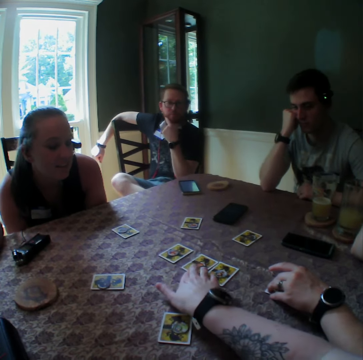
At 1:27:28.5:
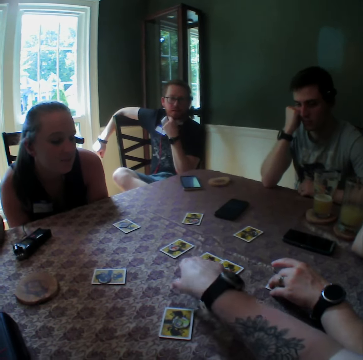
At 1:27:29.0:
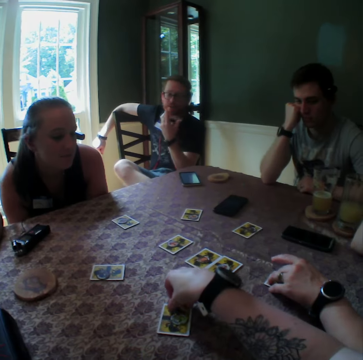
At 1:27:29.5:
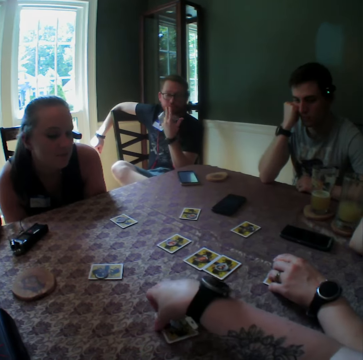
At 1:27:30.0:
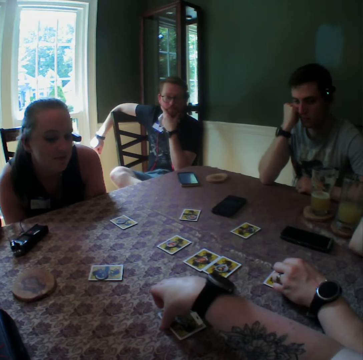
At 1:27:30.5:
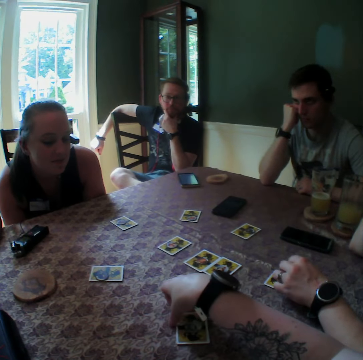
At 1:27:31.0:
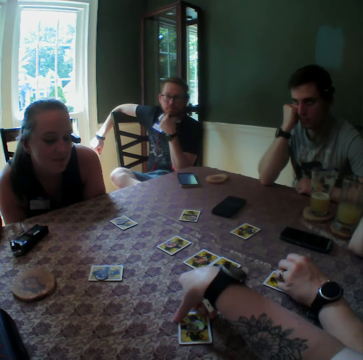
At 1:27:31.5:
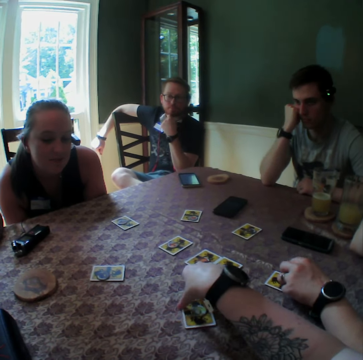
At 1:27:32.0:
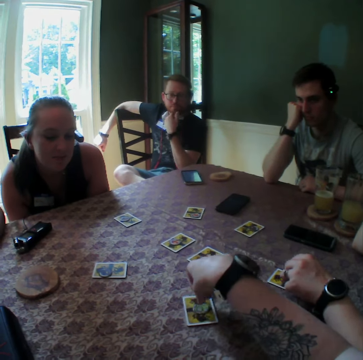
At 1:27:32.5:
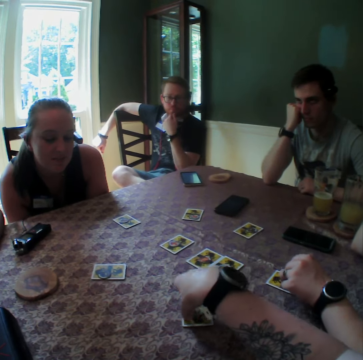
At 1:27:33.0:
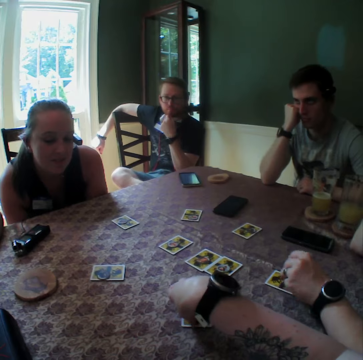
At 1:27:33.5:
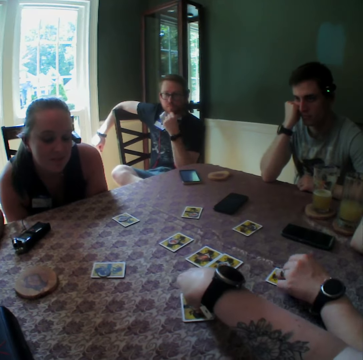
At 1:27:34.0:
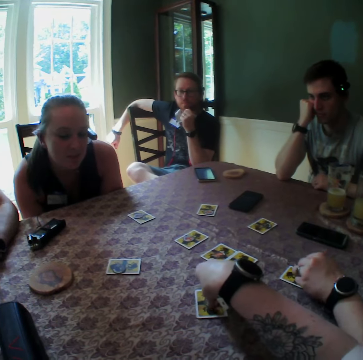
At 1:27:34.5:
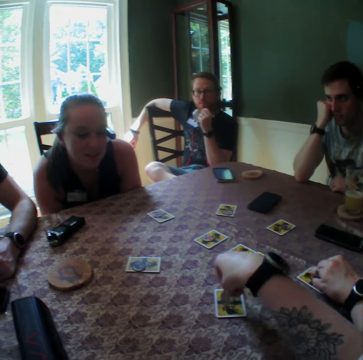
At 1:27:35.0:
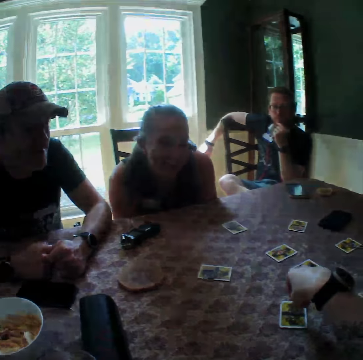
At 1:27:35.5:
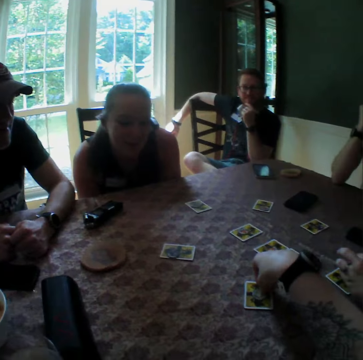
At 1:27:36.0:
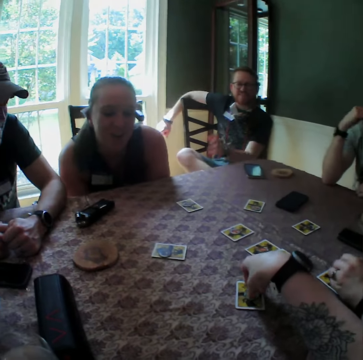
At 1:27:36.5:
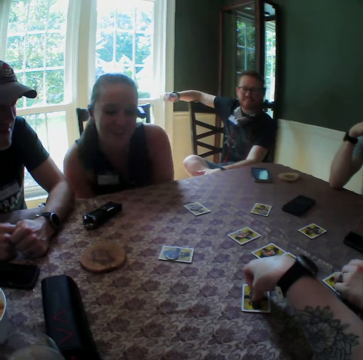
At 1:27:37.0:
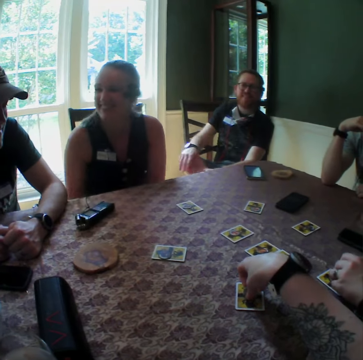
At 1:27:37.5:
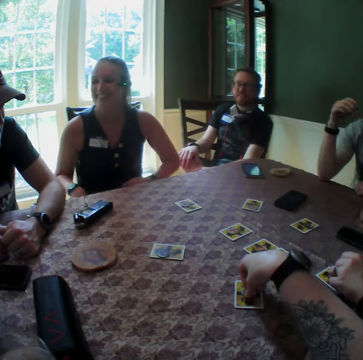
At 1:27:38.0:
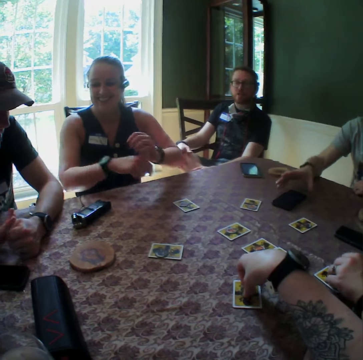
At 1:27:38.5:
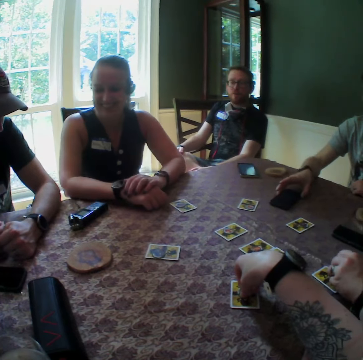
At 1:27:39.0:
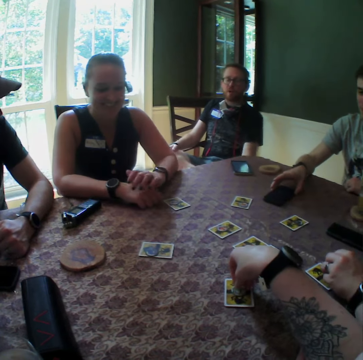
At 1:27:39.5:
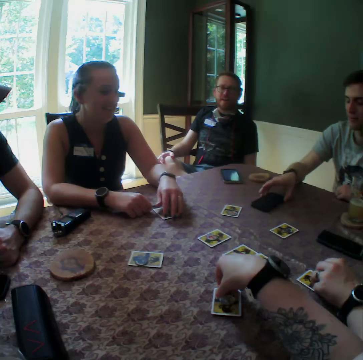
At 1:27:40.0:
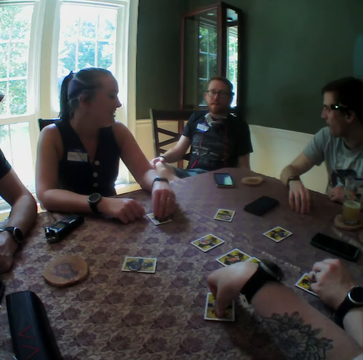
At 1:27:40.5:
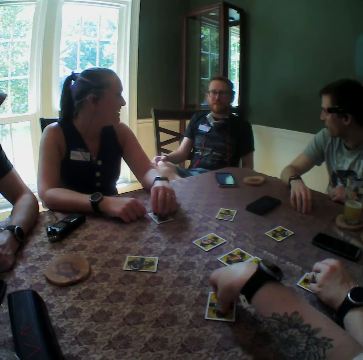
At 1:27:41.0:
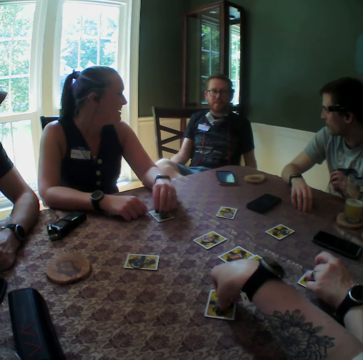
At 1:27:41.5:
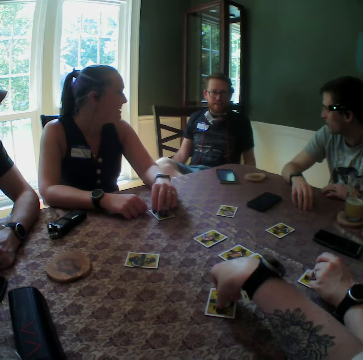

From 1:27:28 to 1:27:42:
A person rests her hands on the table and touches the cards on the table.

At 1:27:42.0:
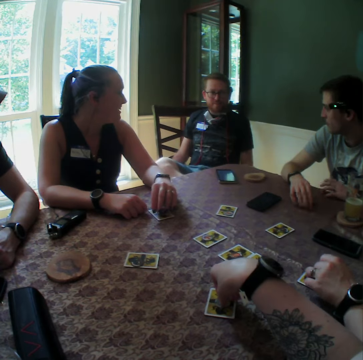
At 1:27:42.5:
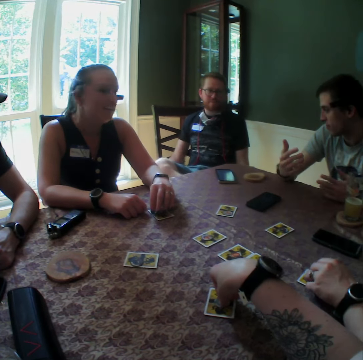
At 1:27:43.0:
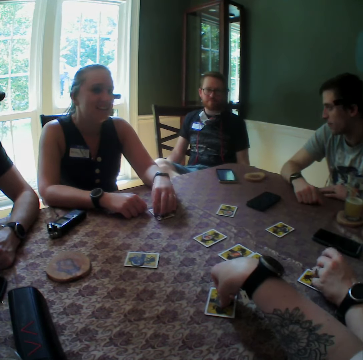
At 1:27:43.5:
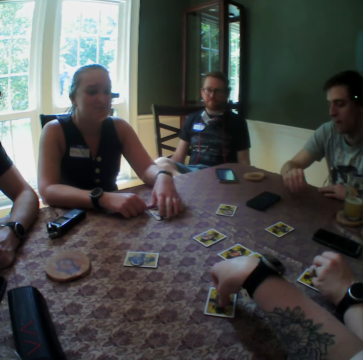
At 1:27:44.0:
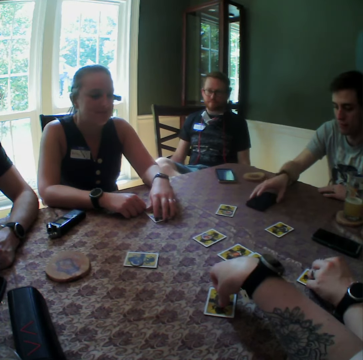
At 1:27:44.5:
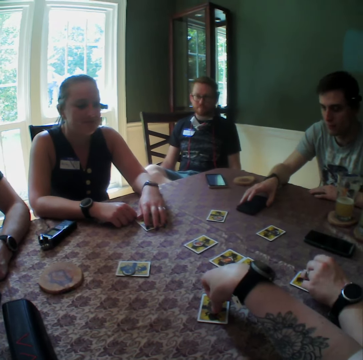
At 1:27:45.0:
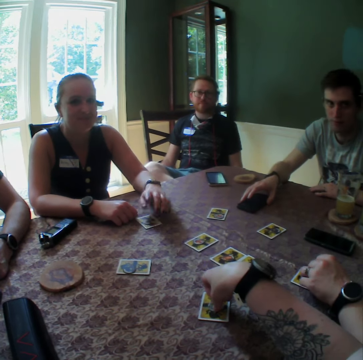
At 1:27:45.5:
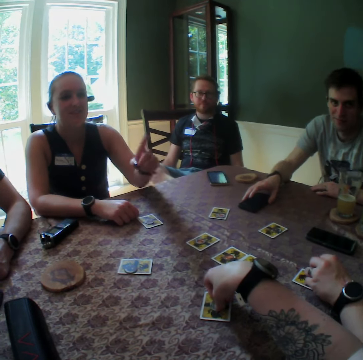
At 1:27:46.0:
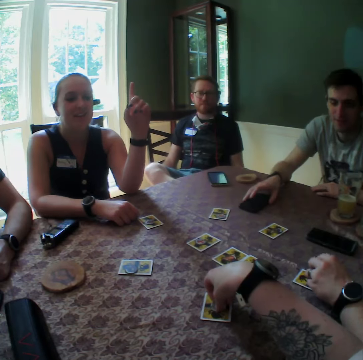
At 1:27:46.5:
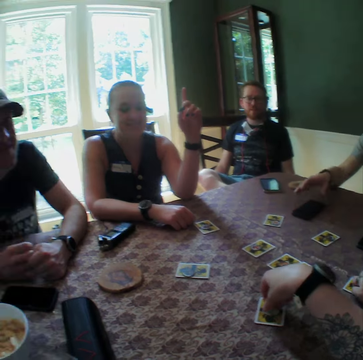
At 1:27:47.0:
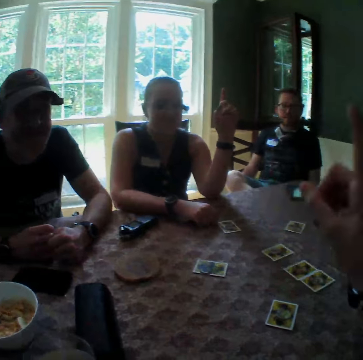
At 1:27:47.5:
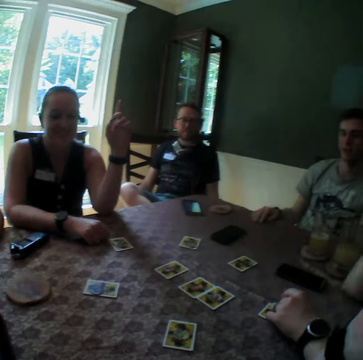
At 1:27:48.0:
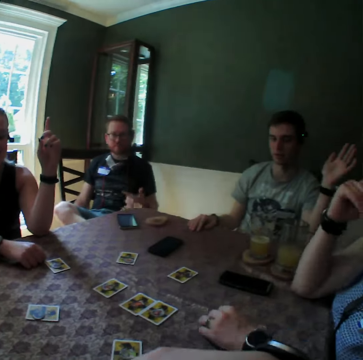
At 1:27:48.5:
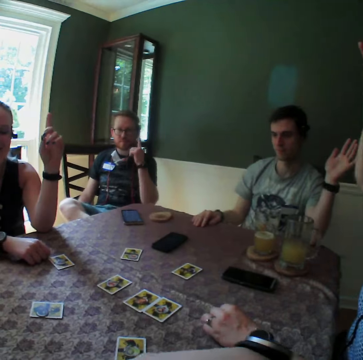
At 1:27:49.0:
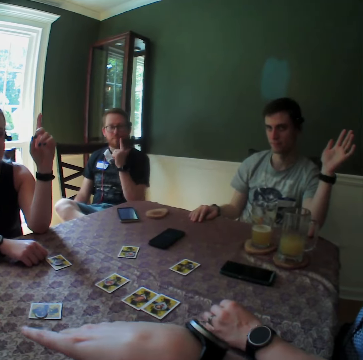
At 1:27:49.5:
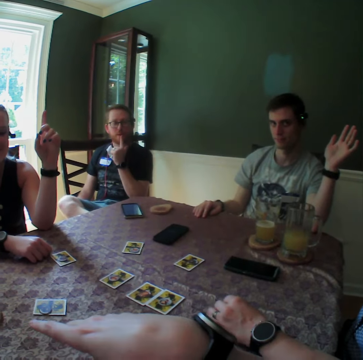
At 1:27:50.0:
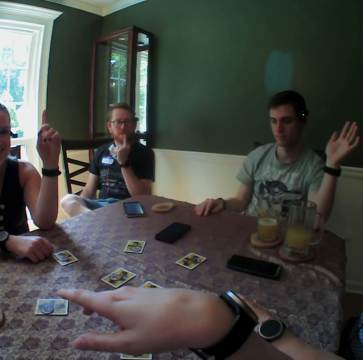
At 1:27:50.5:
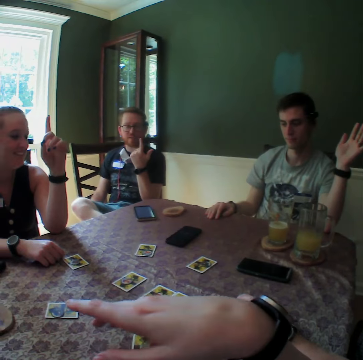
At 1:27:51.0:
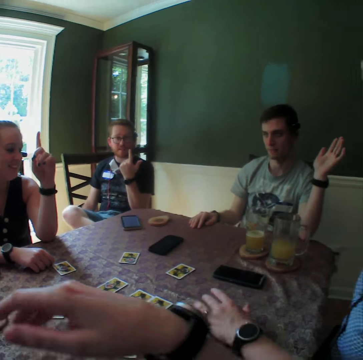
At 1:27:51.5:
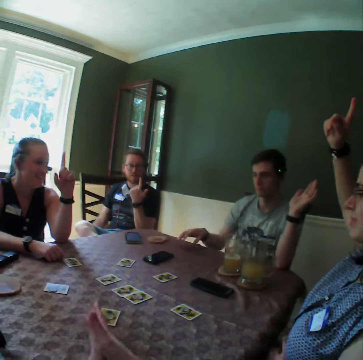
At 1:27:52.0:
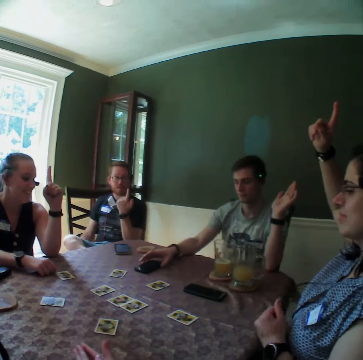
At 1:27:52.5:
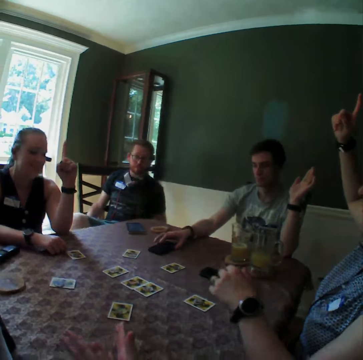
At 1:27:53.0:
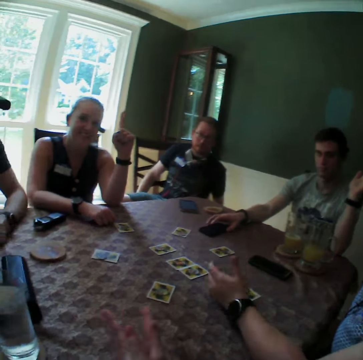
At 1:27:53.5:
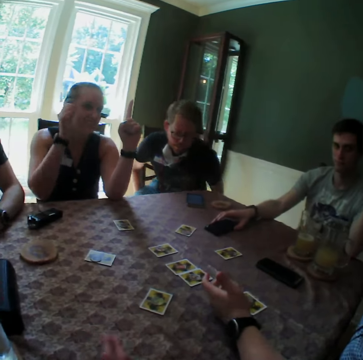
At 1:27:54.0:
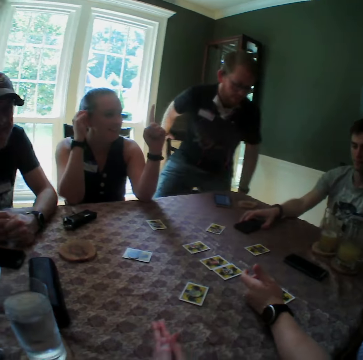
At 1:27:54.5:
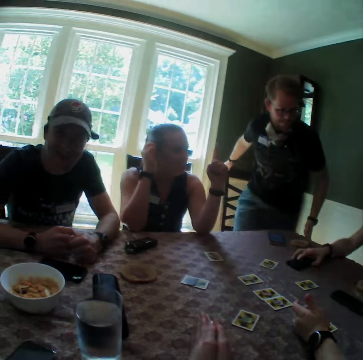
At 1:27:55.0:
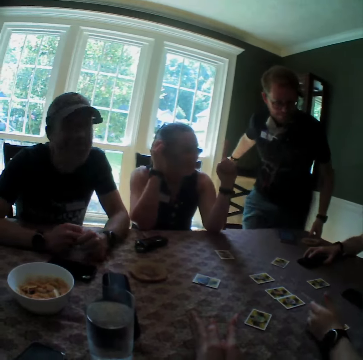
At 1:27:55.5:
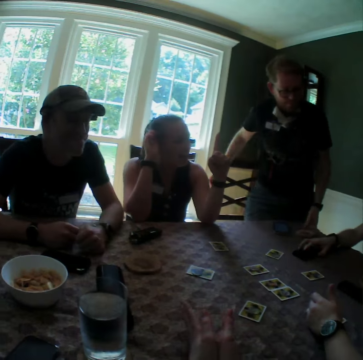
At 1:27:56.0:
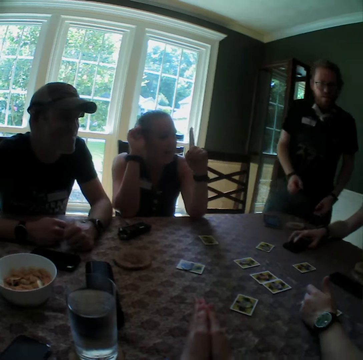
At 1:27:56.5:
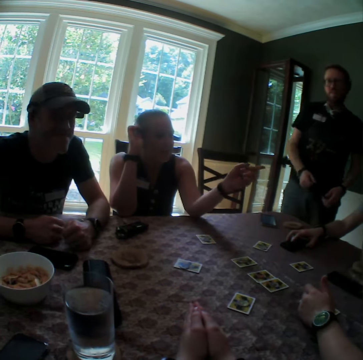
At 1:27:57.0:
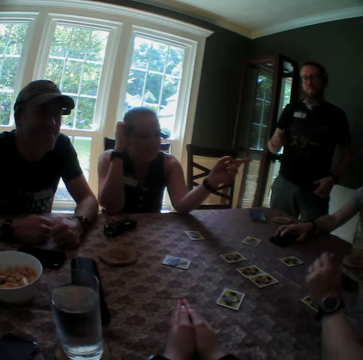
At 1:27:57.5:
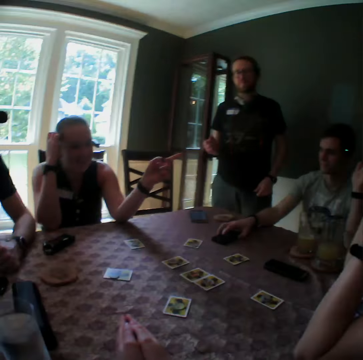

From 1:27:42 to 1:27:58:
A man places his right hand on his phone. A person points upwards. A woman raises up her left hand. The camera wearer points upwards. She raises up her right hand. Another person points upwards. Another woman raises up her right hand. The man raises up his left hand. Another man raises up his left hand. The other person points upwards again. The other man points upwards. The first man holds his phone with his right hand. The other man stands up from the chair and pushes the chair with his right hand.

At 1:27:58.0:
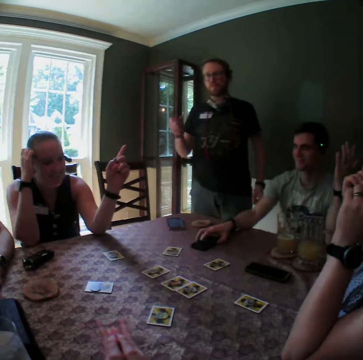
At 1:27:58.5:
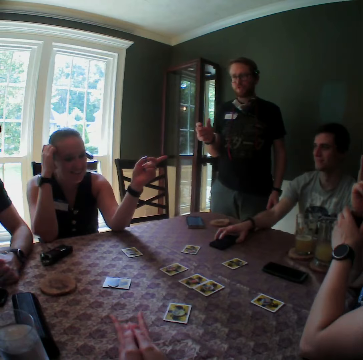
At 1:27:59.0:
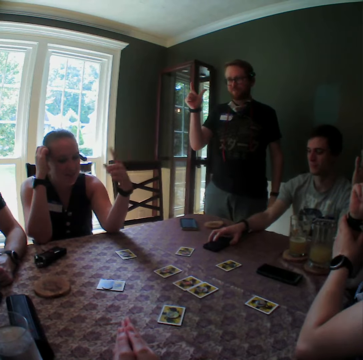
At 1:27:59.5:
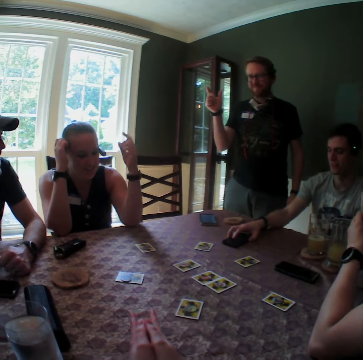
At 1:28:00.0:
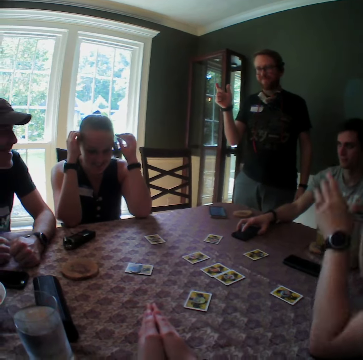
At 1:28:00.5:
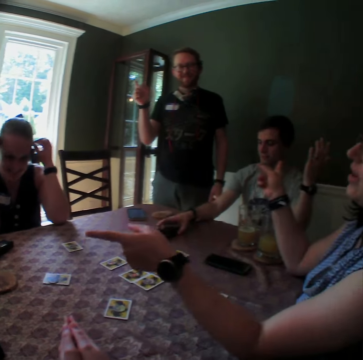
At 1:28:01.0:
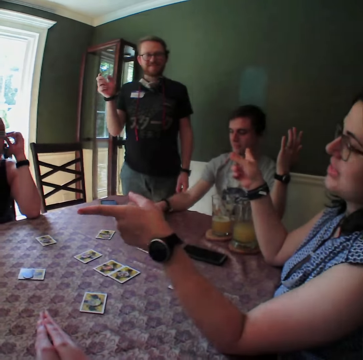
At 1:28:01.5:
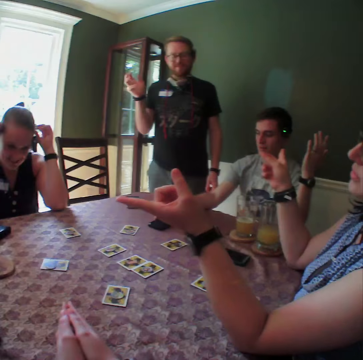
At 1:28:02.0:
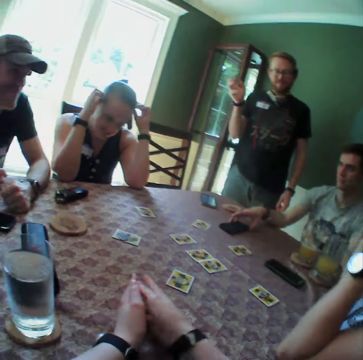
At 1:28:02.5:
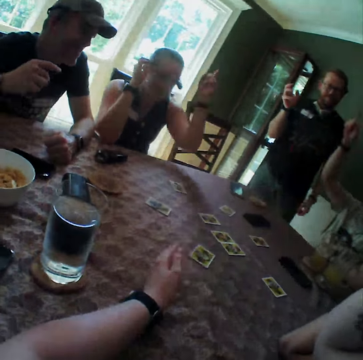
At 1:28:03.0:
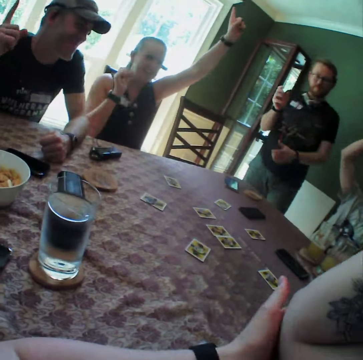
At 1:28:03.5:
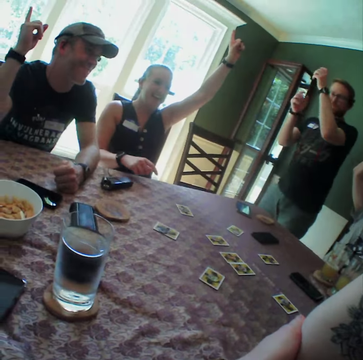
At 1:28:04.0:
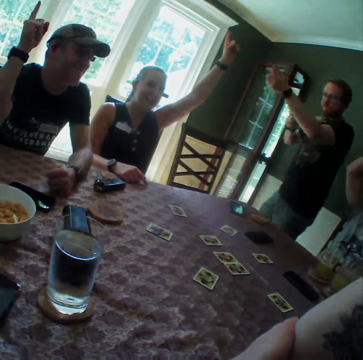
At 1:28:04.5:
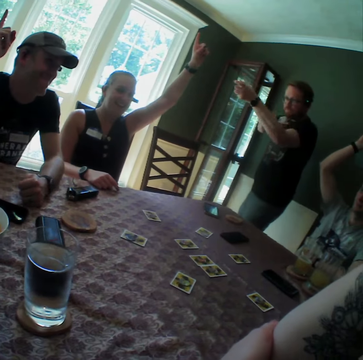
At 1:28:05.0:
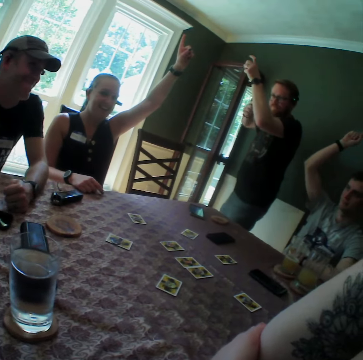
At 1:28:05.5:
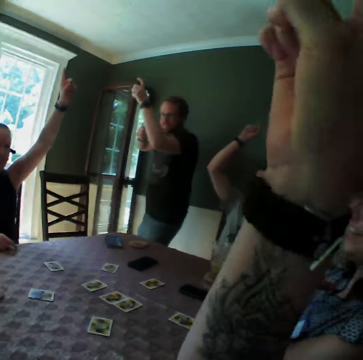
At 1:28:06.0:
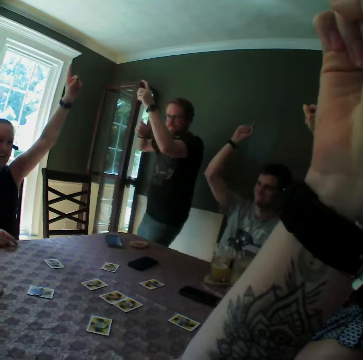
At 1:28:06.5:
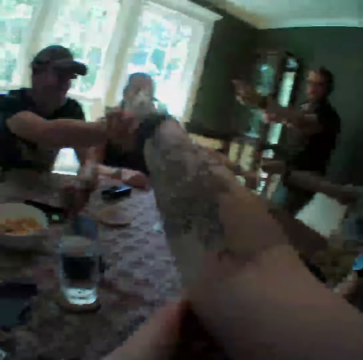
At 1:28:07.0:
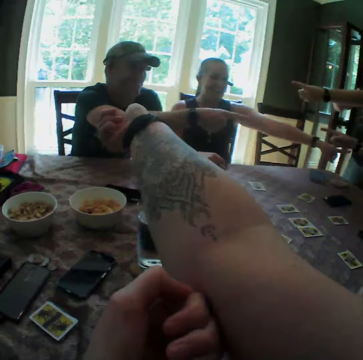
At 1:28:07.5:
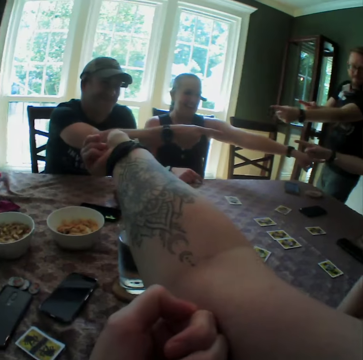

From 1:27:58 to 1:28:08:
A person points at another person. The camera wearer raises up her right hand. A woman raises up her left hand. A man raises up his right hand. A second man raises up his right hand. A third man gesticulates with his hands. The two persons and three other persons point around the table. The camera wearer points around the table. She points her right hand at the second man. The second man points his right hand at the first man. The first man points his right hand at the woman. The woman points her left hand at the first man. The third man points both hands at the woman. Another woman points her right hand at the first man.
